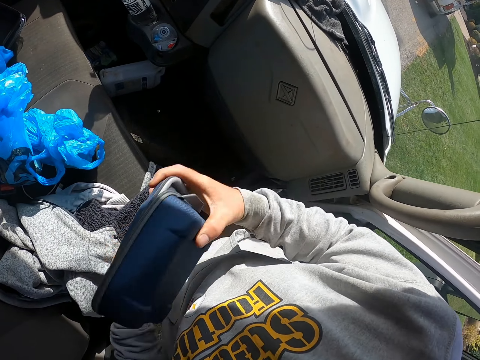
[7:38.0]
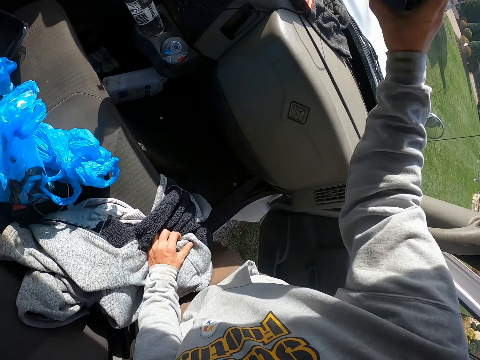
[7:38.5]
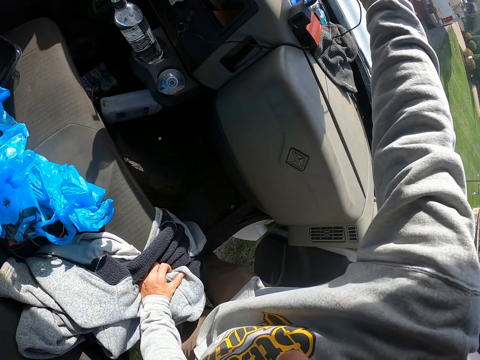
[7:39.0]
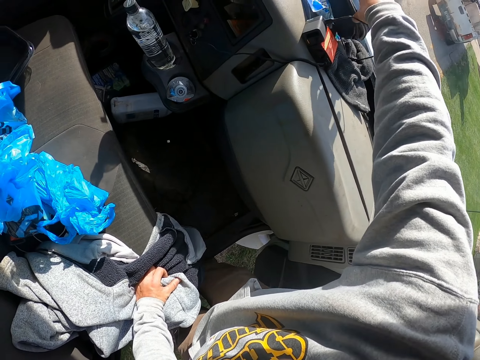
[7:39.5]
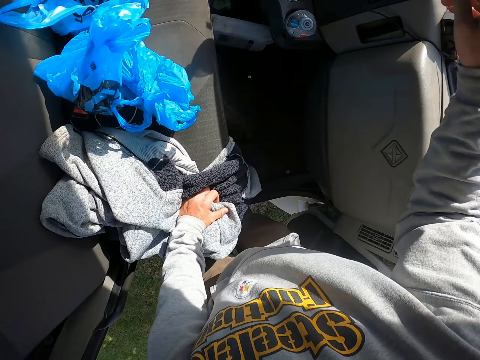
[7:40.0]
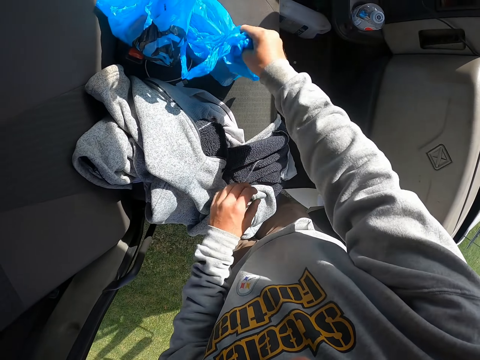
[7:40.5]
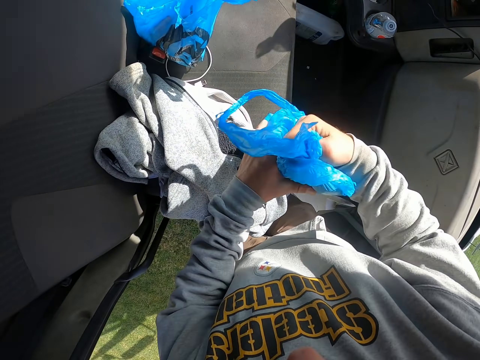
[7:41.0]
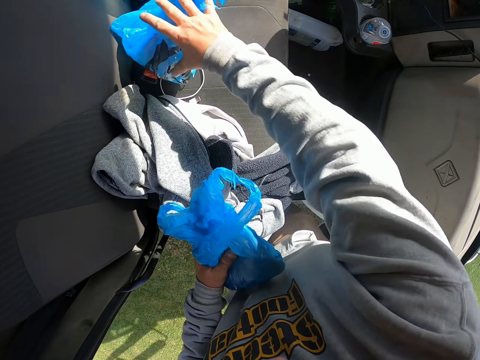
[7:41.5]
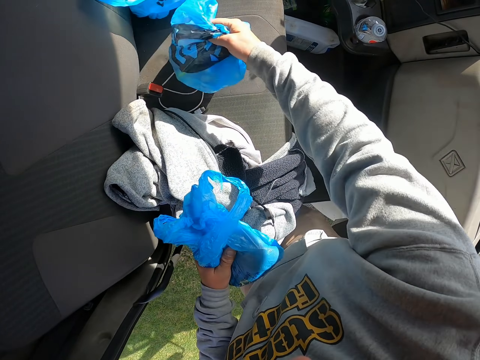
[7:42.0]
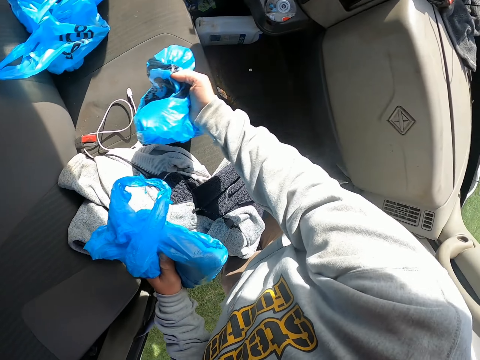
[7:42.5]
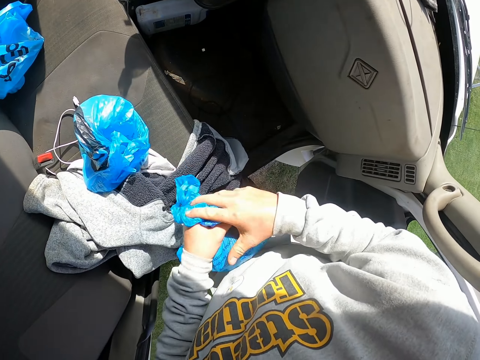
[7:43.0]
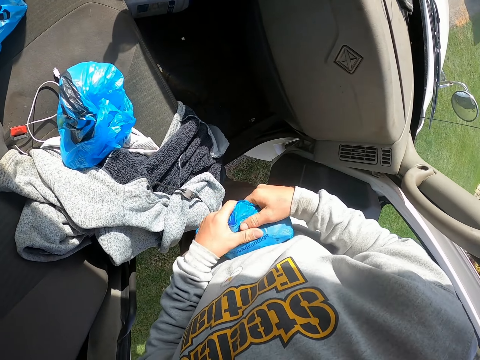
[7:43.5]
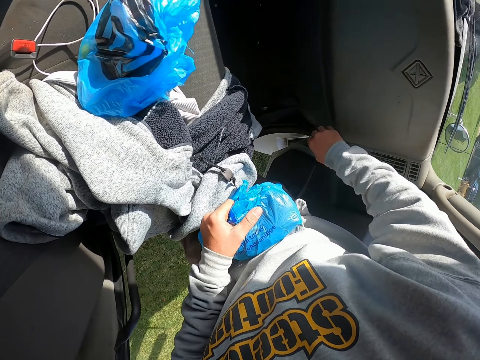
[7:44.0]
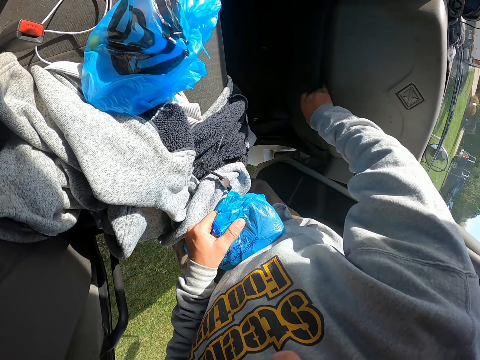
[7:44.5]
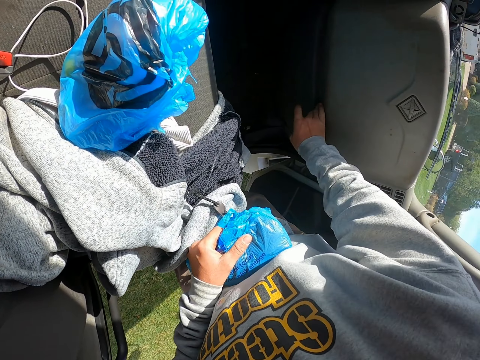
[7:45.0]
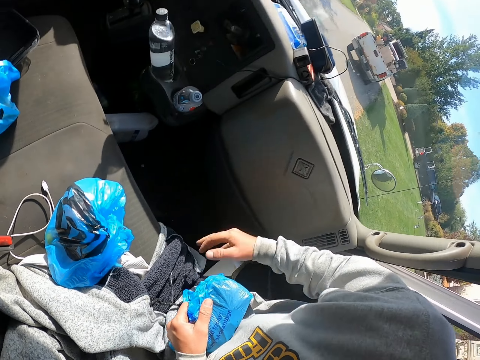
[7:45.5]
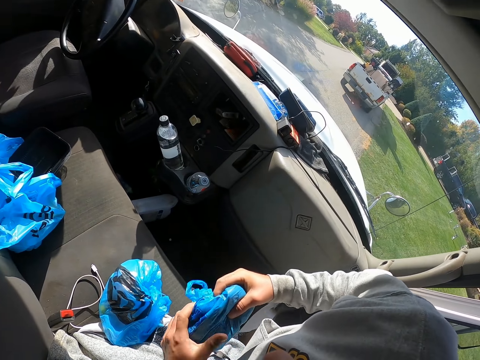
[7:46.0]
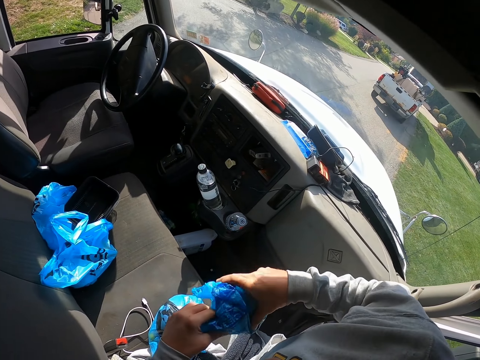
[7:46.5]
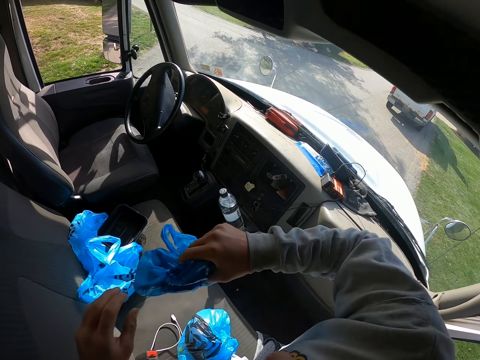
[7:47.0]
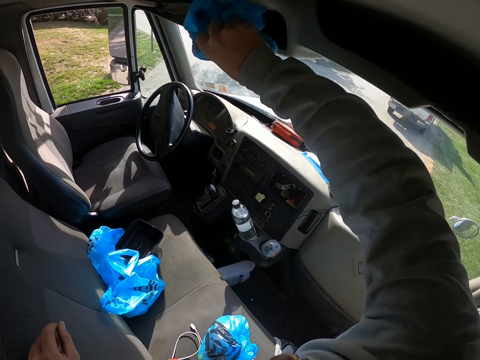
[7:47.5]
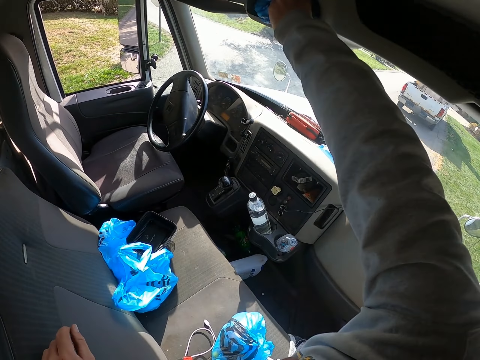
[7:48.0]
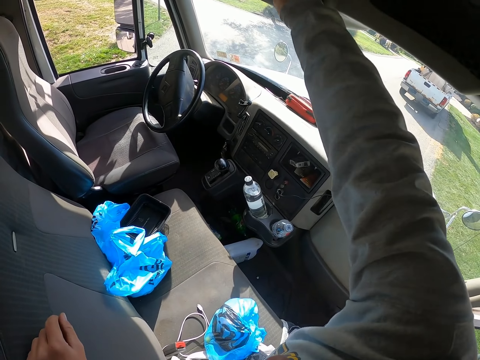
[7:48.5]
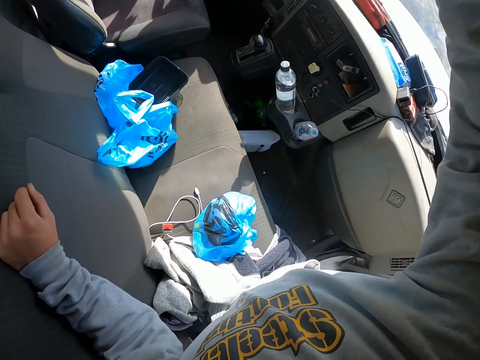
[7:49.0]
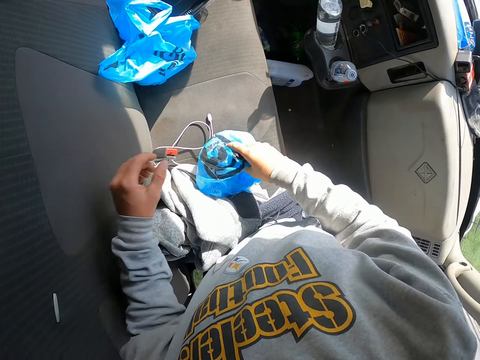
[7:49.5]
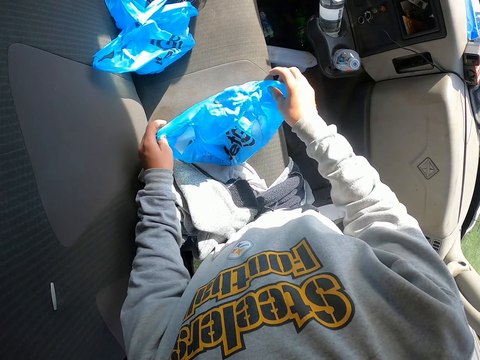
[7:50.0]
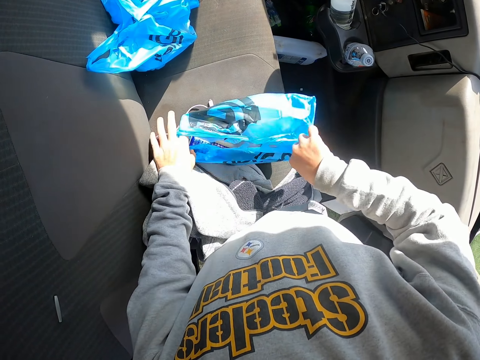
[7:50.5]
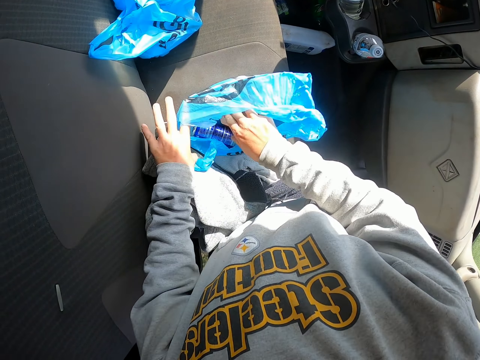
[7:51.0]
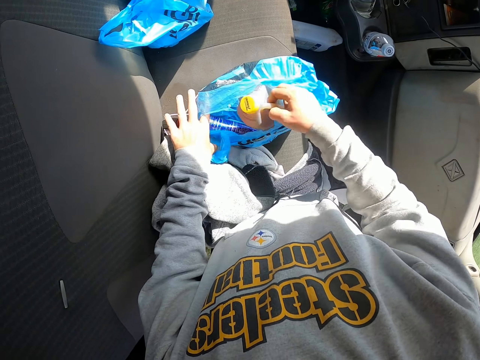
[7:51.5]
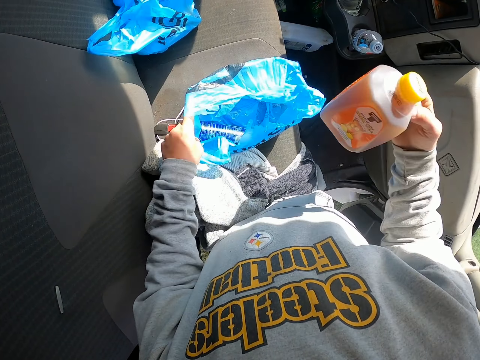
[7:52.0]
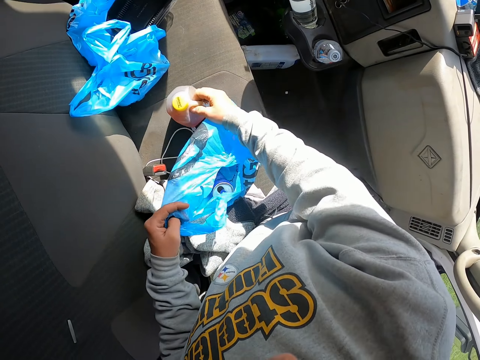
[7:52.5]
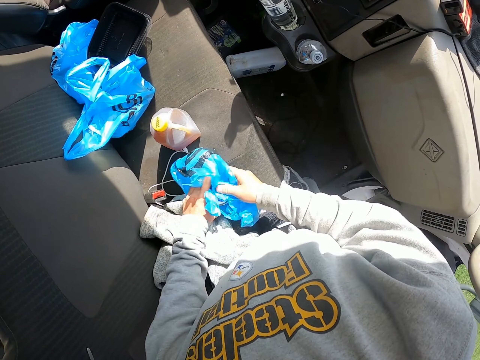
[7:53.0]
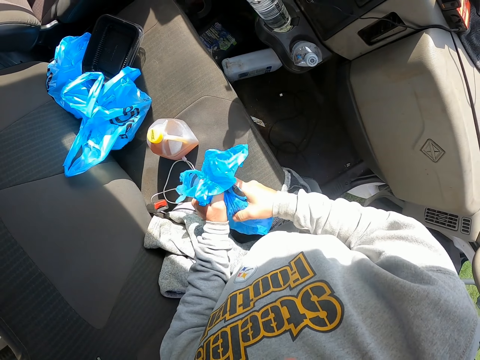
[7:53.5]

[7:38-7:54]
The camera wearer places the gopro box or electronic organizer on the dashboard. They pick up a plastic bag. They put the plastic bag in the upper dashboard space. They open the other plastic bag. They pick up a premium iced tea from the plastic bag. They placed the premium iced tea on the passenger seat. They fold a plastic bag.

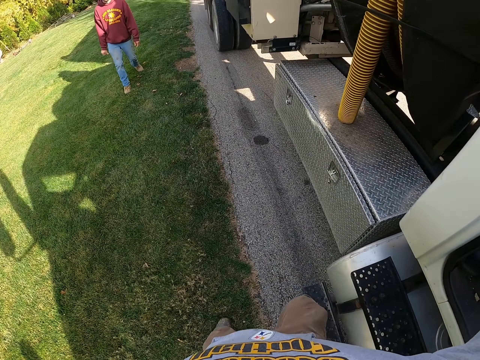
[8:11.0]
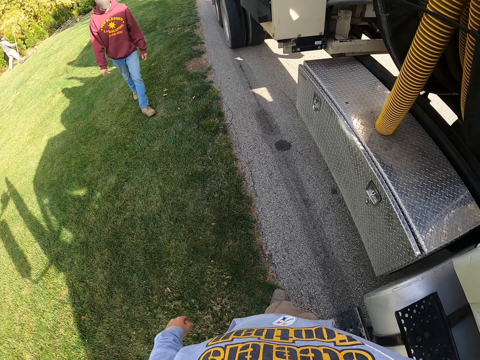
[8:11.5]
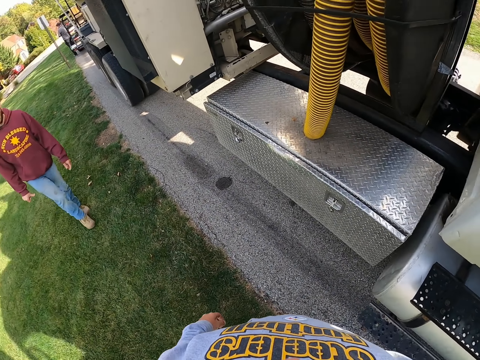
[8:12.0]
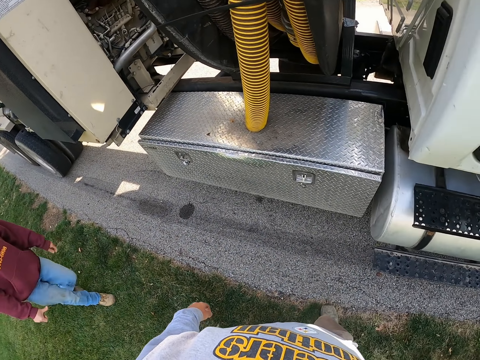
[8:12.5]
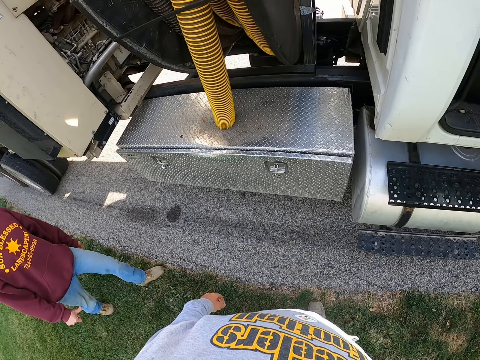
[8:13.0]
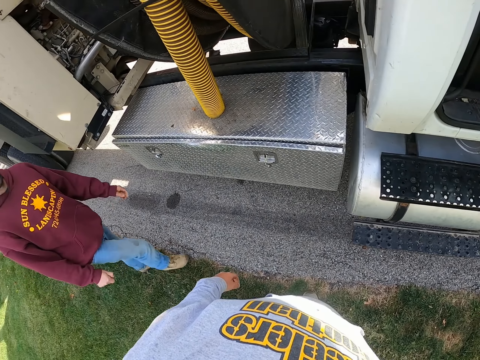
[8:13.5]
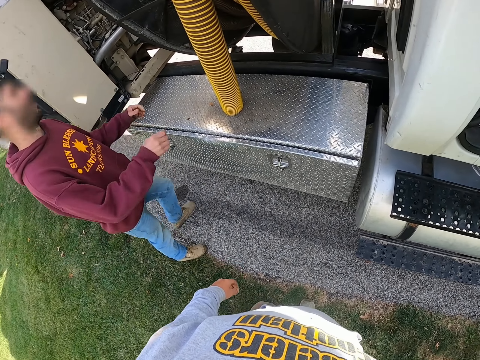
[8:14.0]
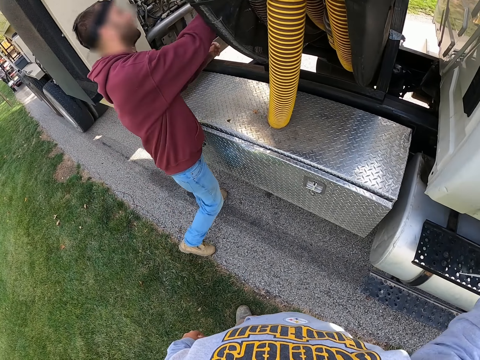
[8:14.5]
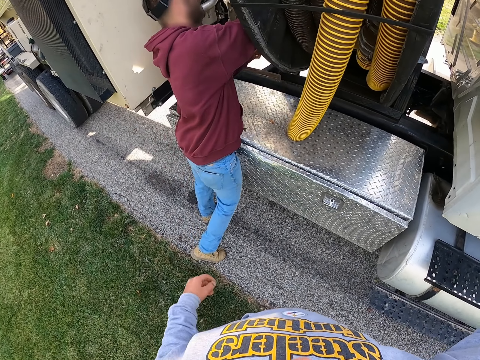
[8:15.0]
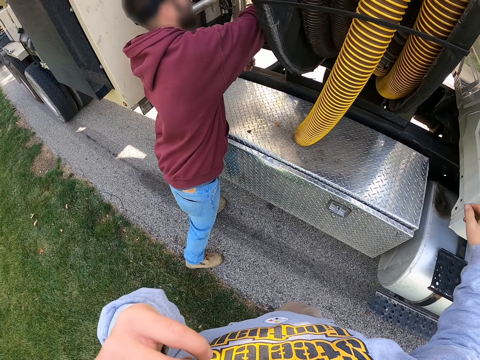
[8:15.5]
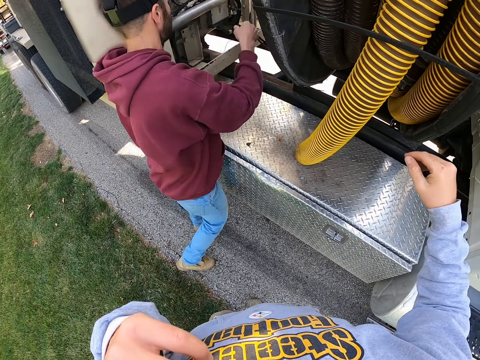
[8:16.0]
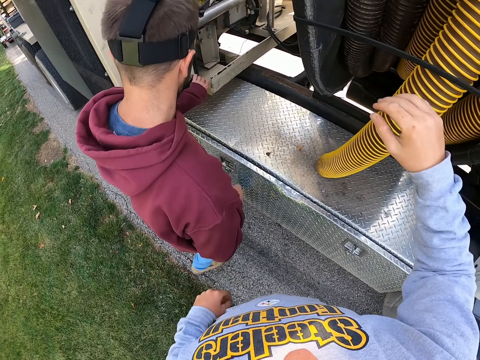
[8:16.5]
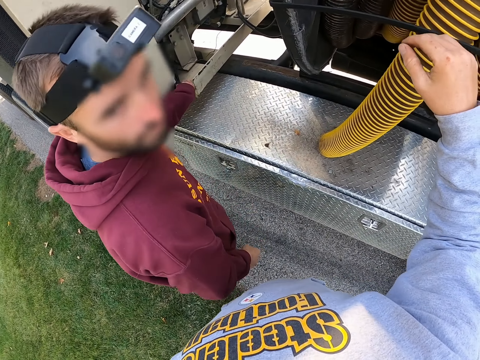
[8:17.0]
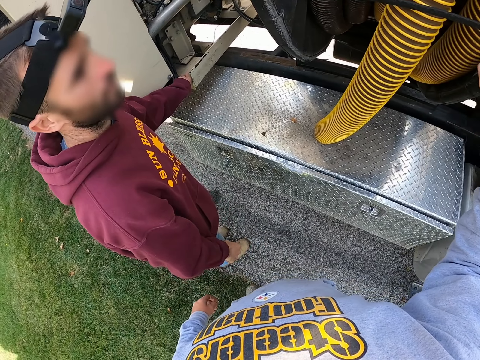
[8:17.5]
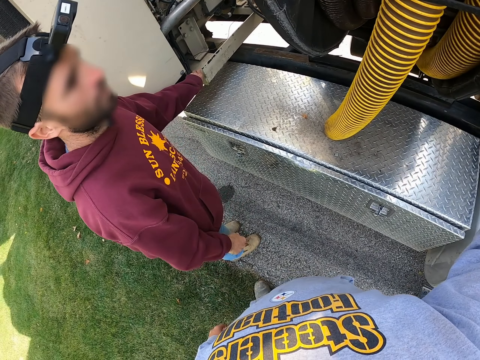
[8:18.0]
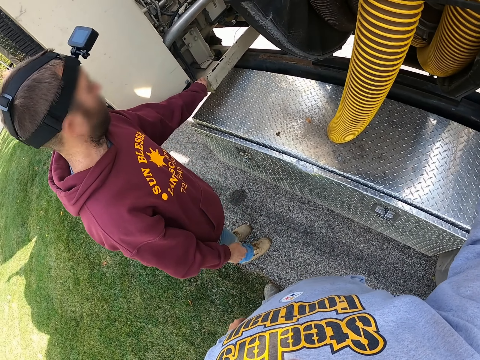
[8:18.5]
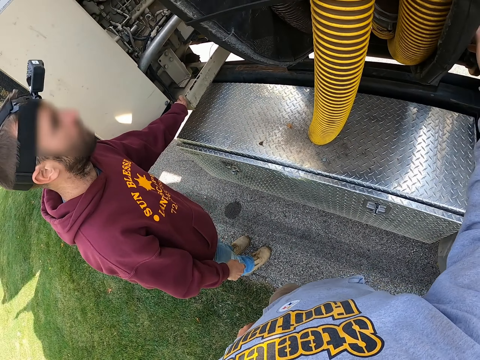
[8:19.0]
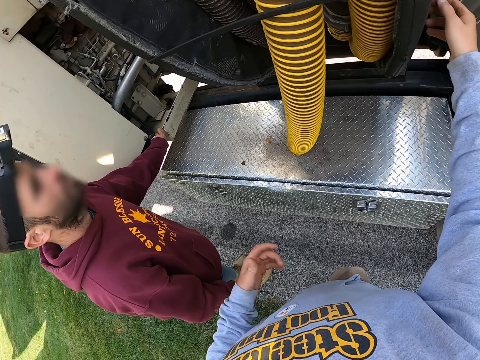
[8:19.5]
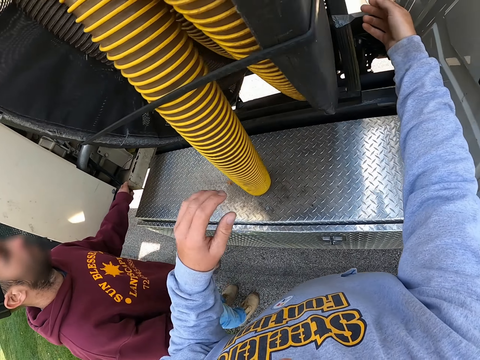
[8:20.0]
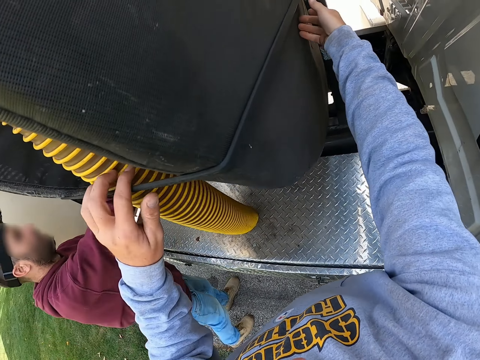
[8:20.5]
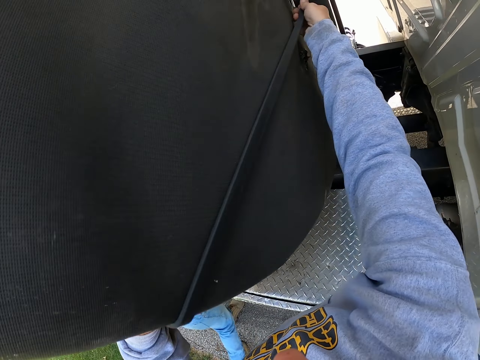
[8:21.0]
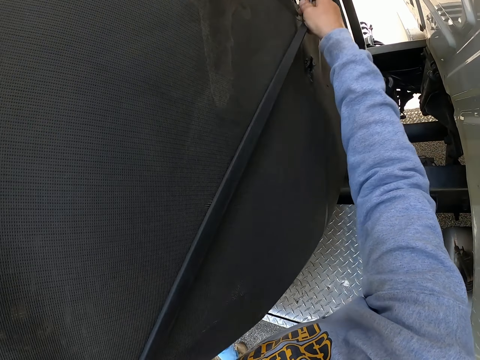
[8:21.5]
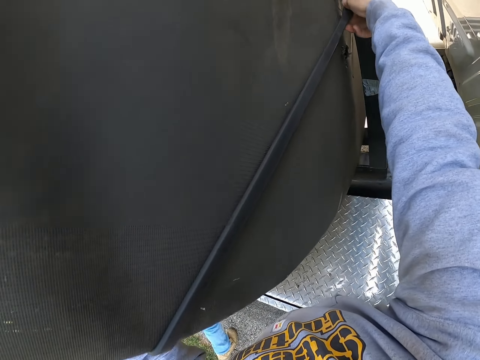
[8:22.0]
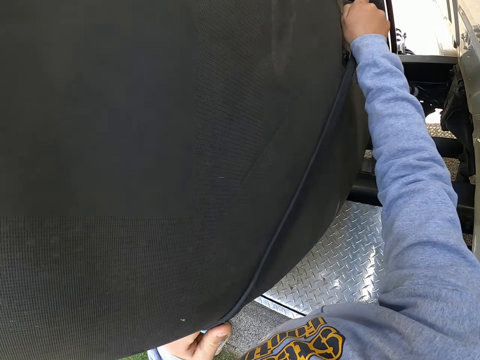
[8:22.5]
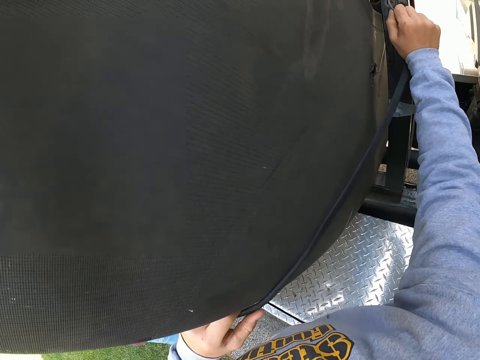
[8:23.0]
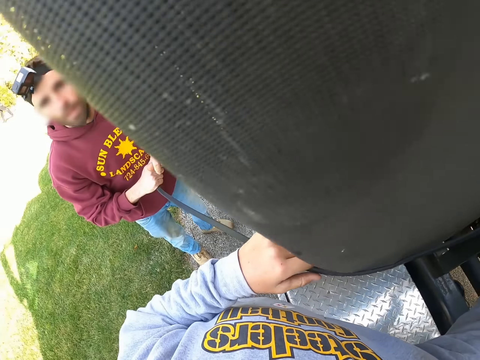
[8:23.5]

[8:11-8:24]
The camera wearer steps down from the truck. A man leans on the truck and stands. The camera wearer removes straps from the pvc suction hose pipe reel.
